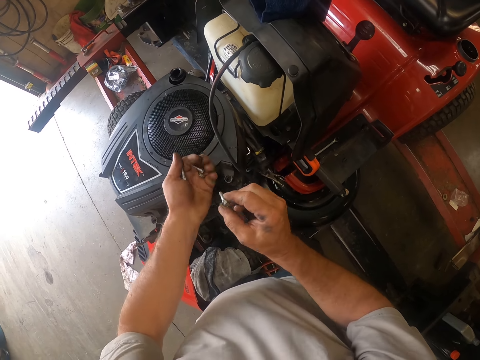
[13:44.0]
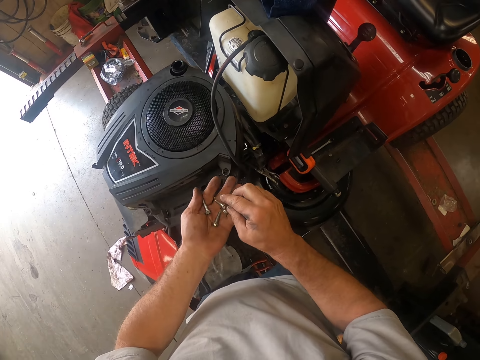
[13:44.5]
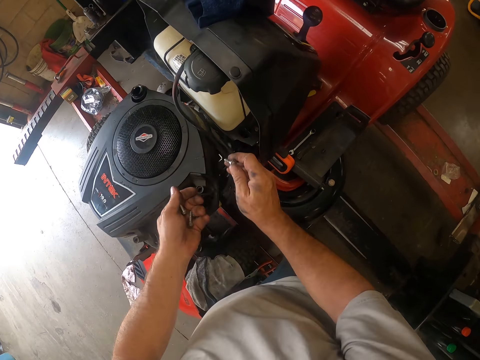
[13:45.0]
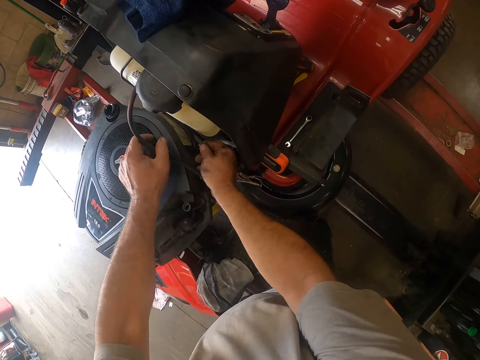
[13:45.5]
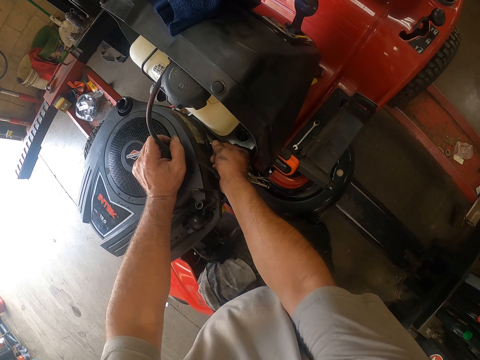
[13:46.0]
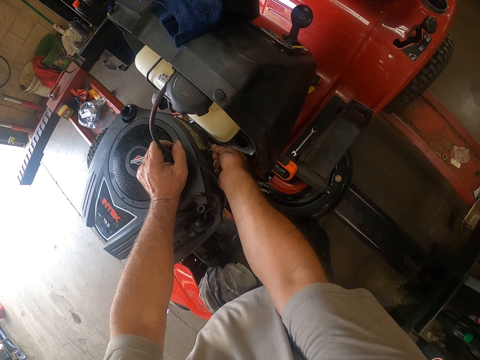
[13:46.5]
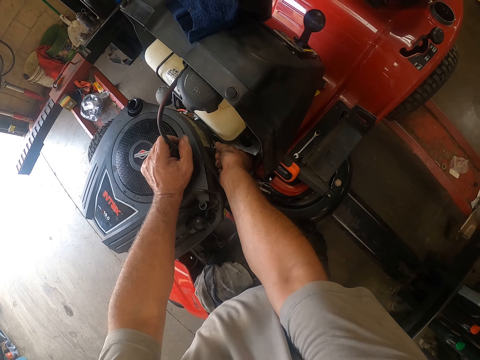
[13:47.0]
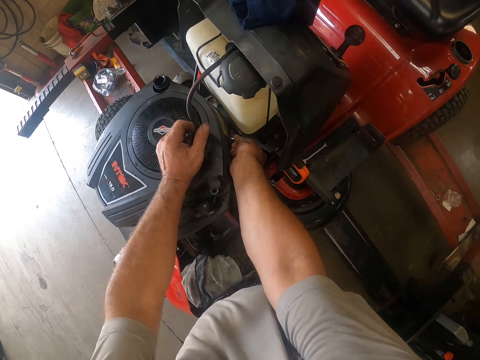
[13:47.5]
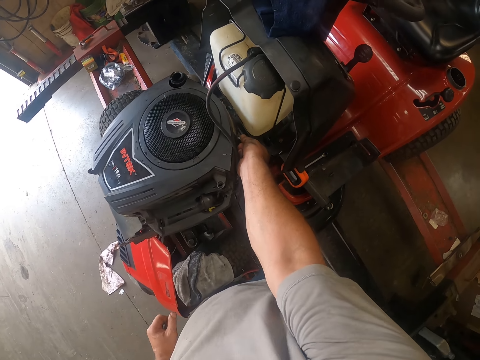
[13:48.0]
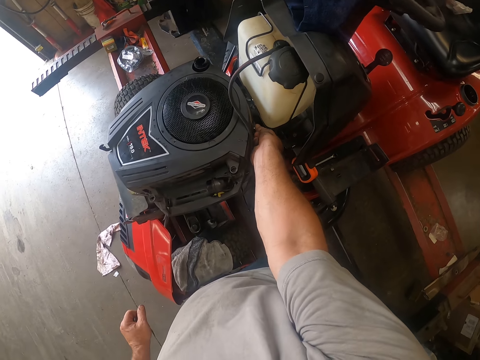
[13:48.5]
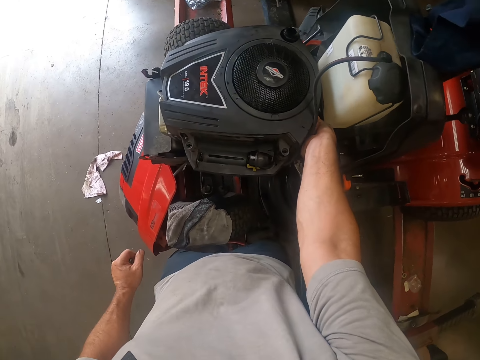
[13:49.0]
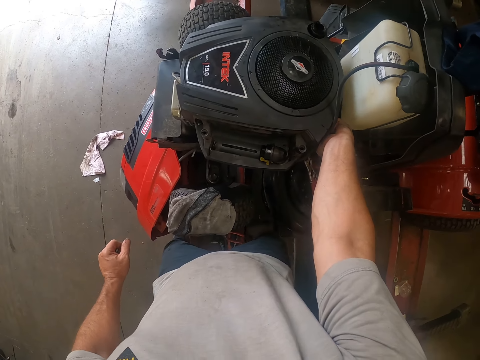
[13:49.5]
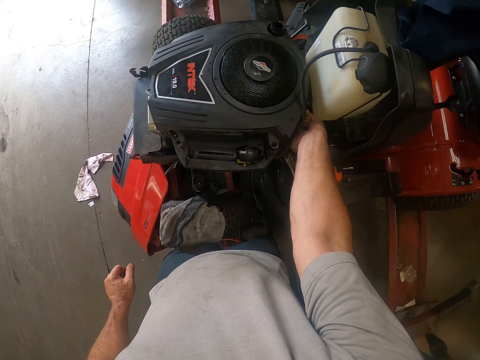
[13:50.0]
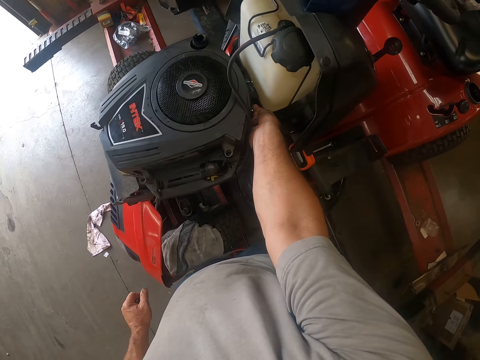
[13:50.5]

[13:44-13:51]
The camera wearer drops the screw from his right hand to his left hand. He picks a screw from his left hand with his right hand. He adjusts the wire on the lawn mower with his left hand. He inserts a screw into the lawn mower with his right hand.

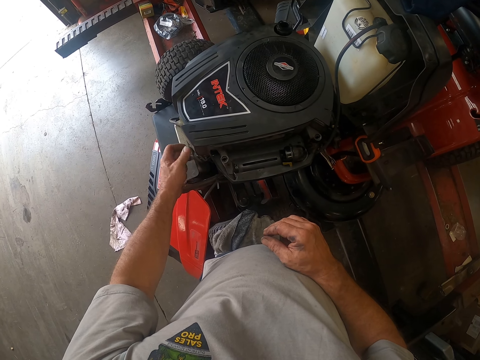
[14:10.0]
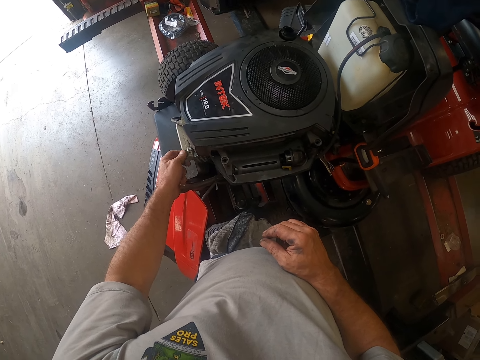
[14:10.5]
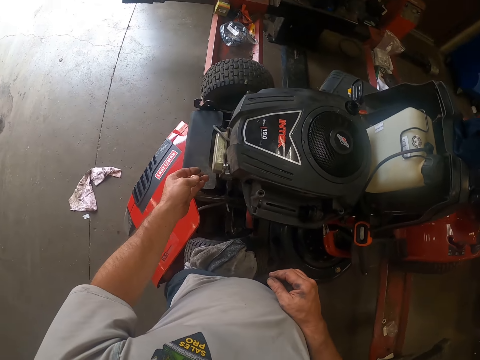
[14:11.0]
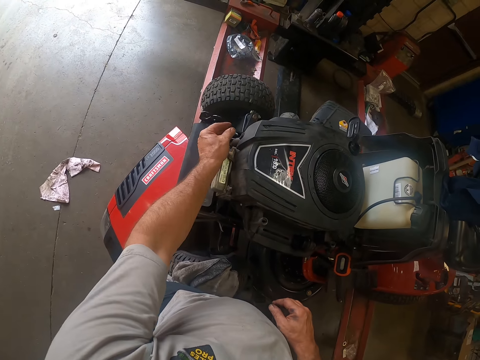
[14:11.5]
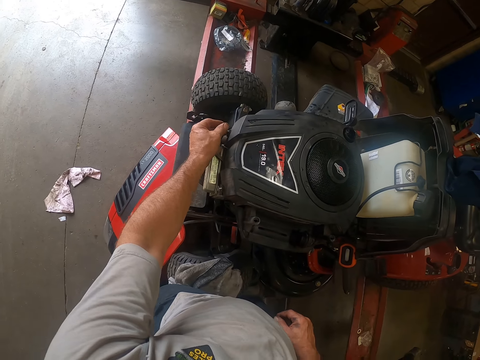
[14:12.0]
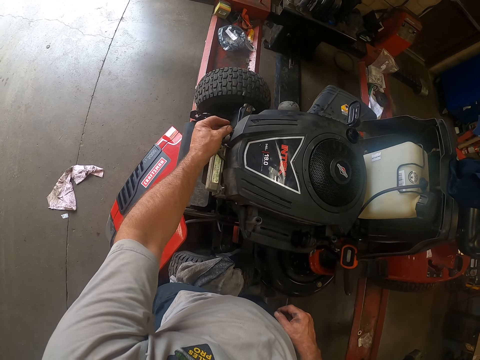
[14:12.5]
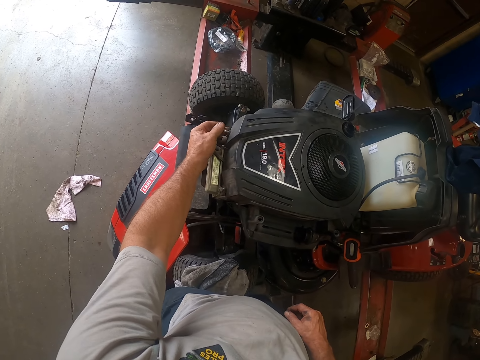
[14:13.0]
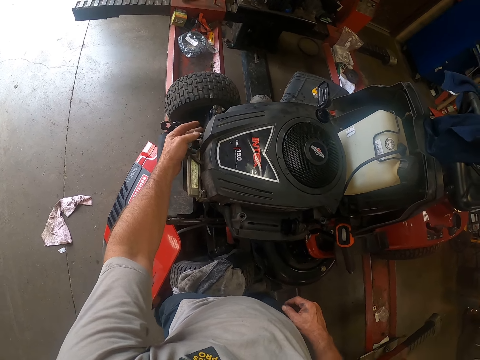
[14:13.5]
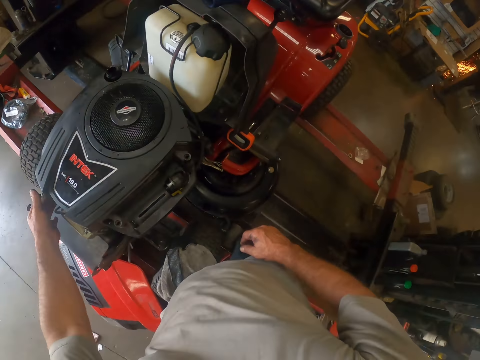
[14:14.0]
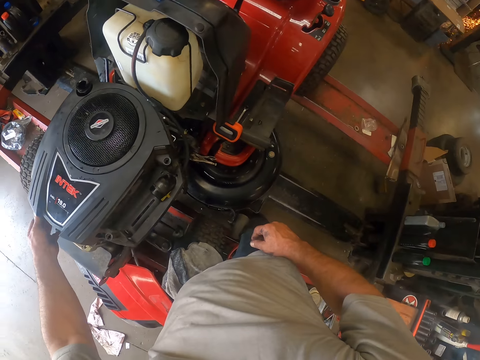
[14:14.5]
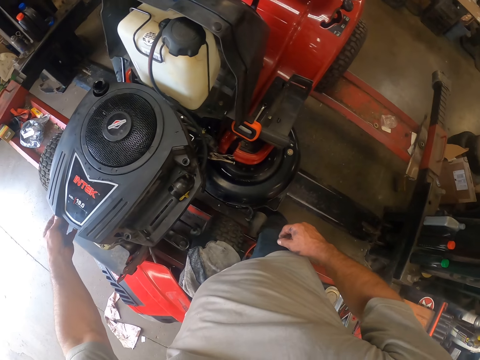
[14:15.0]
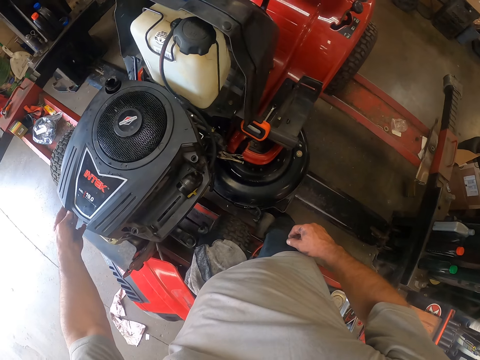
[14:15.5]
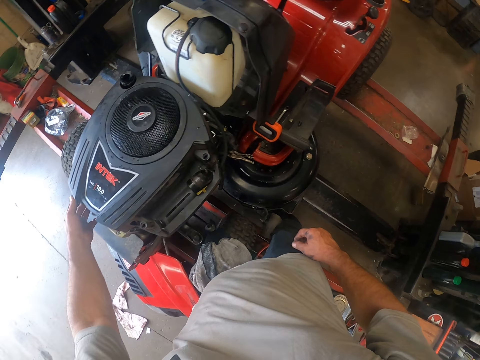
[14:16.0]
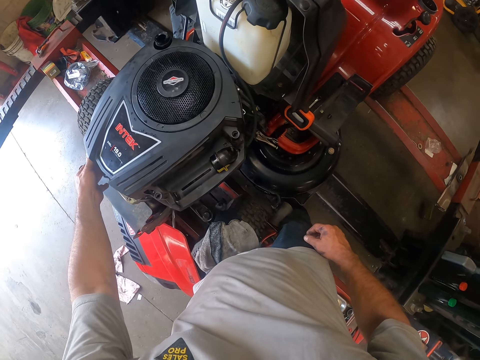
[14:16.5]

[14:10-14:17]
The camera wearer inserts a screw into the lawn mower with his left hand.

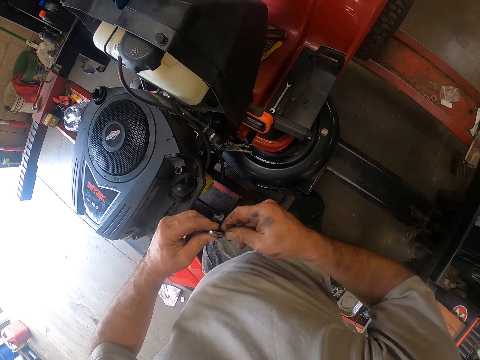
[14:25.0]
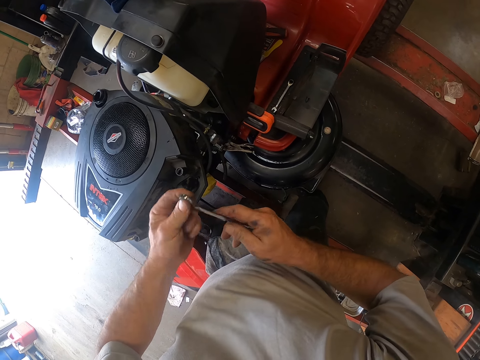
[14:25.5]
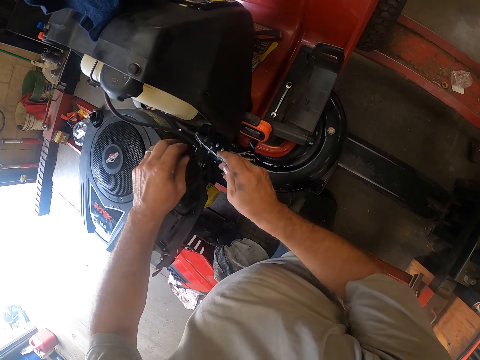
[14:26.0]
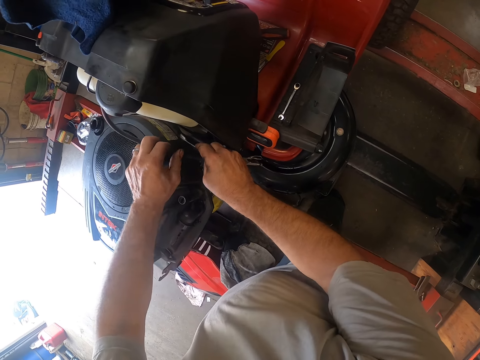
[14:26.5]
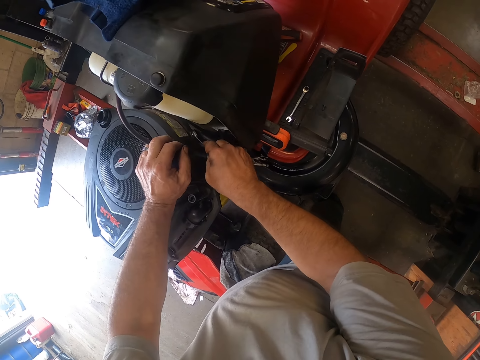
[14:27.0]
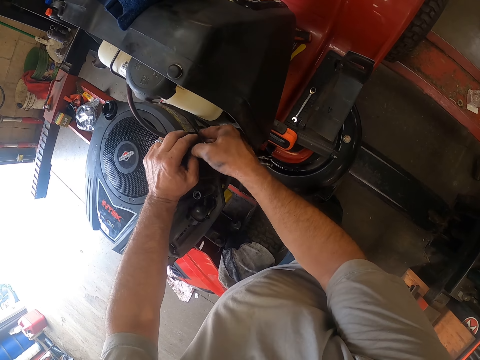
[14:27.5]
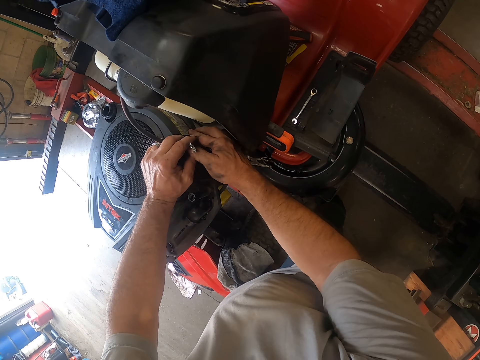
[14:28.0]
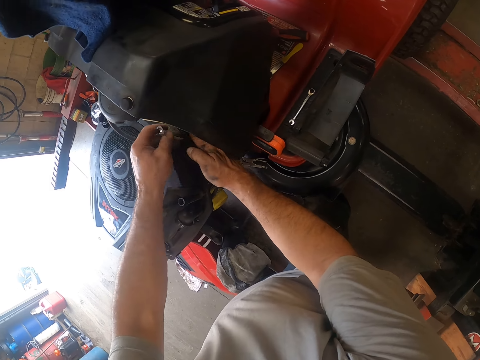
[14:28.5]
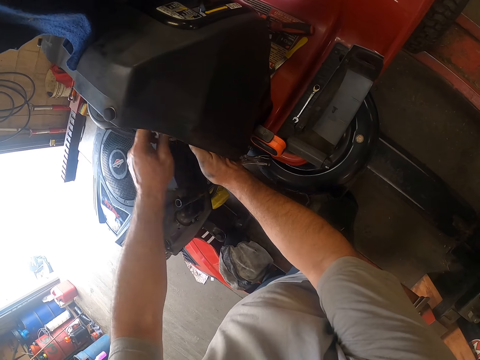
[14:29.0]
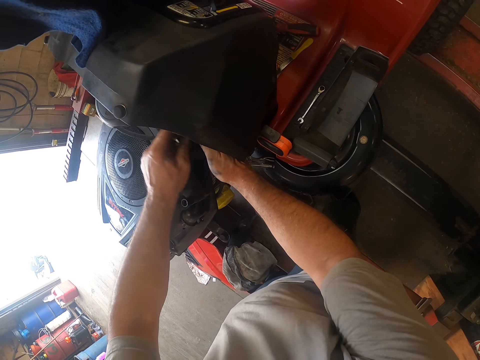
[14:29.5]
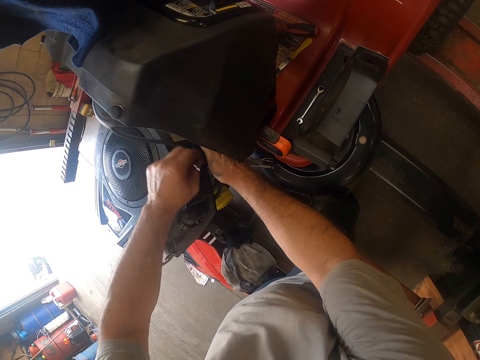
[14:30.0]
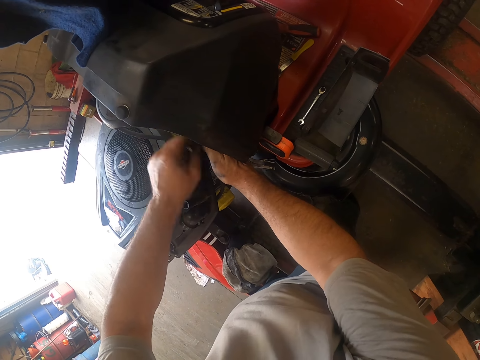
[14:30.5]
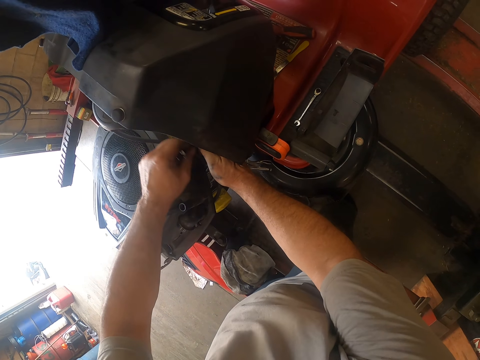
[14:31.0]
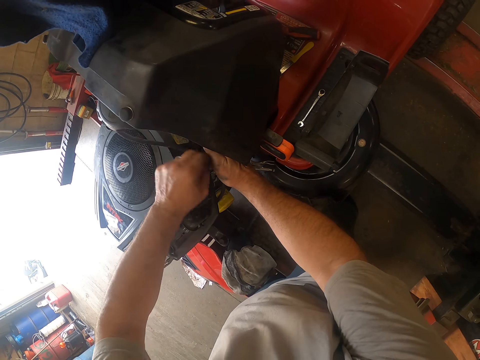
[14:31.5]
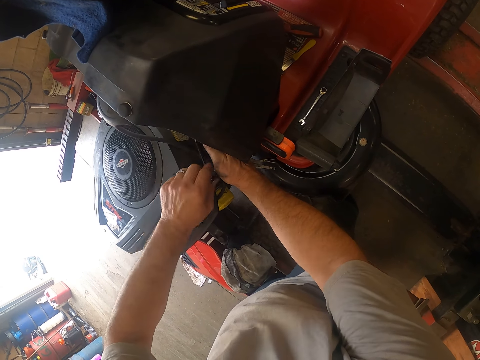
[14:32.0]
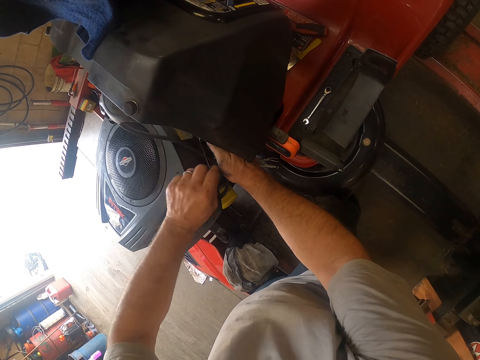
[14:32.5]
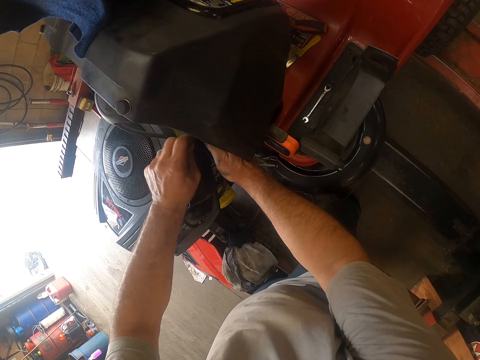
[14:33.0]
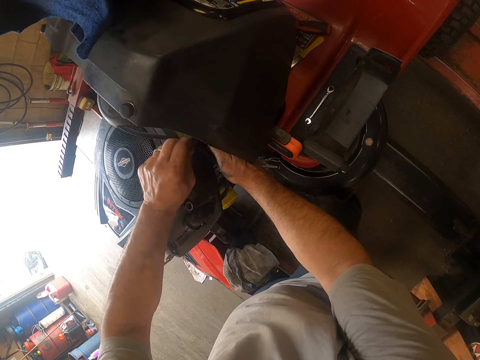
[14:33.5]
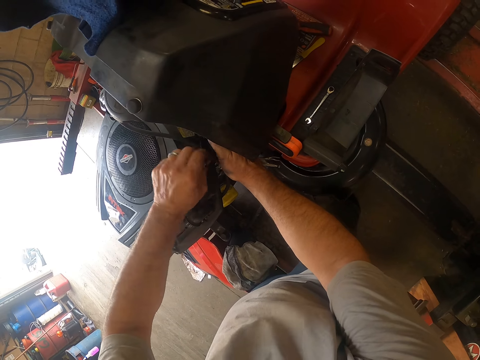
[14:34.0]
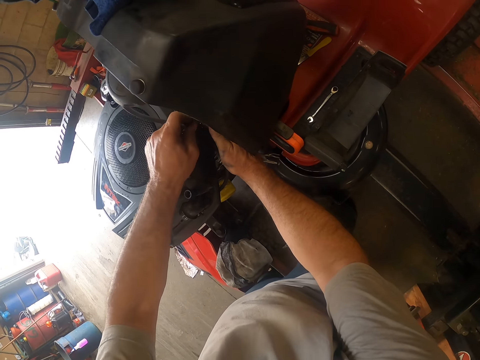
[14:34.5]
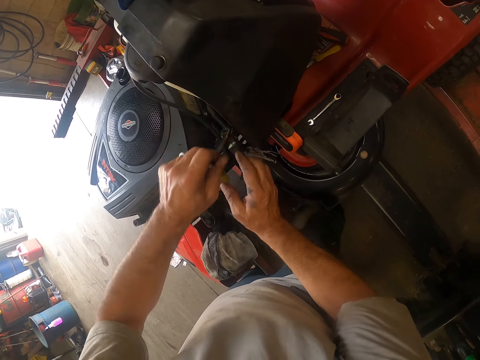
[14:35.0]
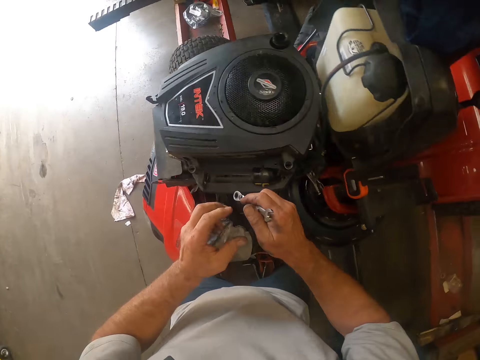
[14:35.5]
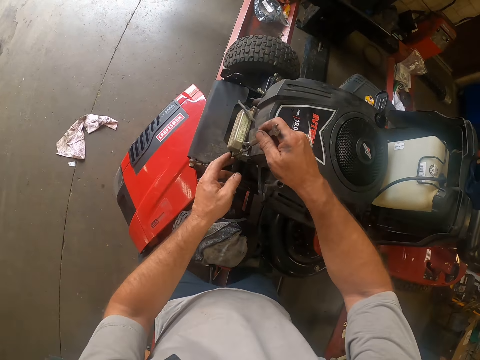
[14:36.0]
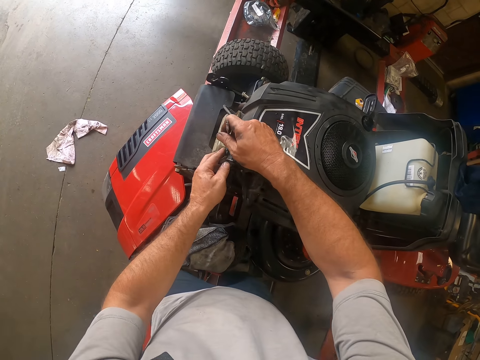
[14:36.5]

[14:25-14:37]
The camera wearer inserts a screw into the lawn mower with the spanner in his left hand. He fixes the lawn mower gas cap with the spanner. He passes the spanner from his left hand to his right hand. He inserts screws into the lawn mower with the spanner in his hands.
